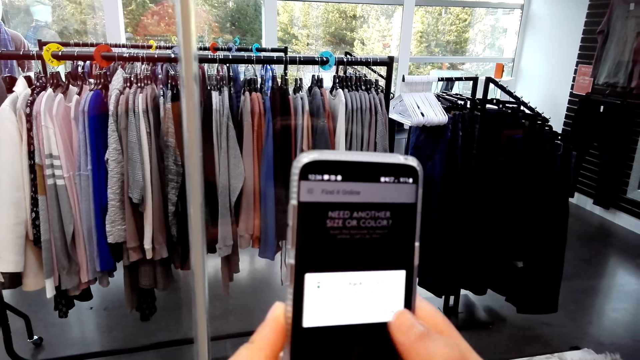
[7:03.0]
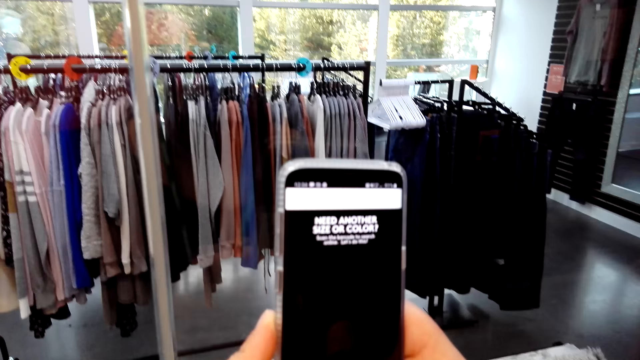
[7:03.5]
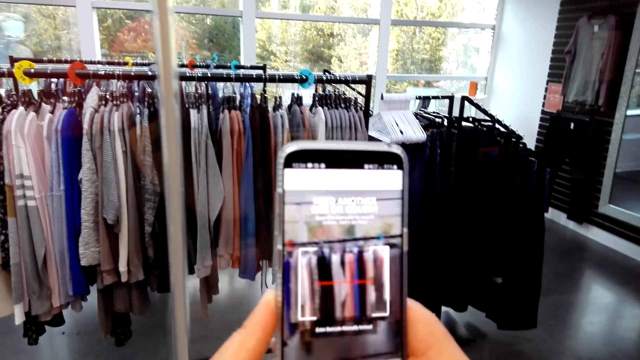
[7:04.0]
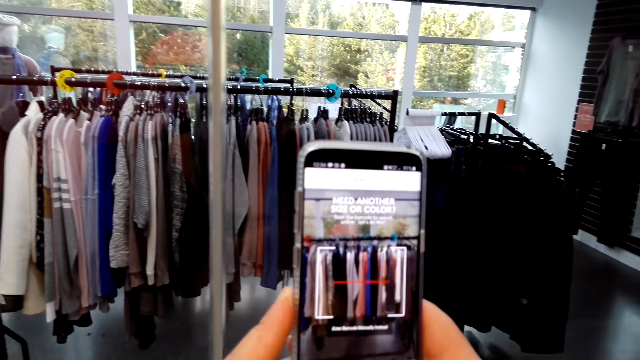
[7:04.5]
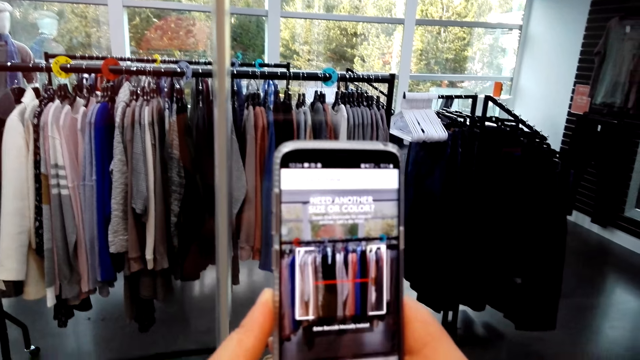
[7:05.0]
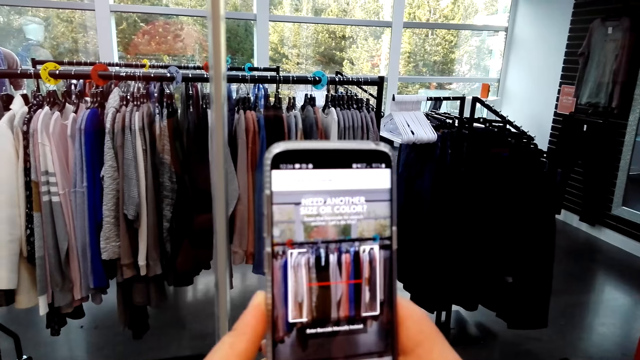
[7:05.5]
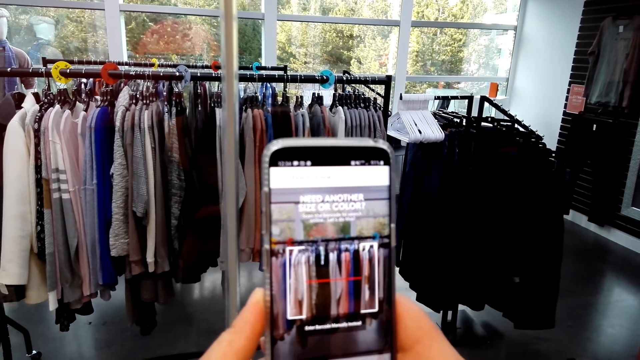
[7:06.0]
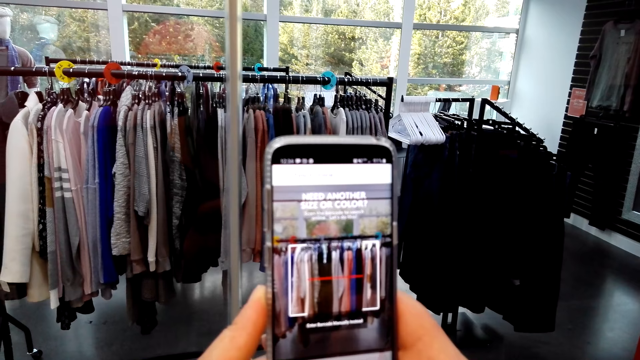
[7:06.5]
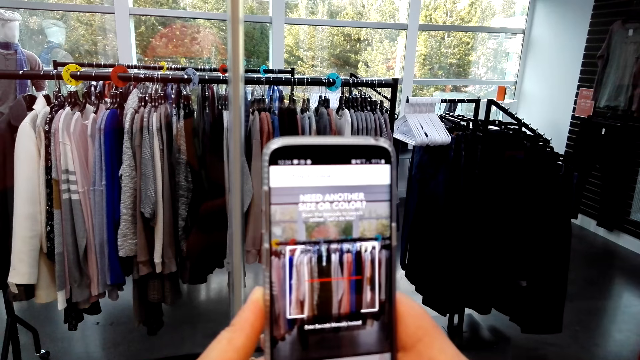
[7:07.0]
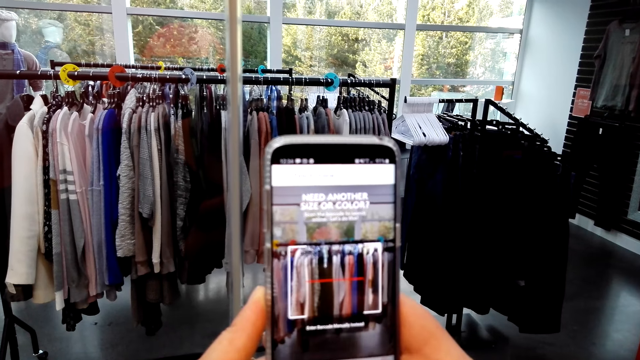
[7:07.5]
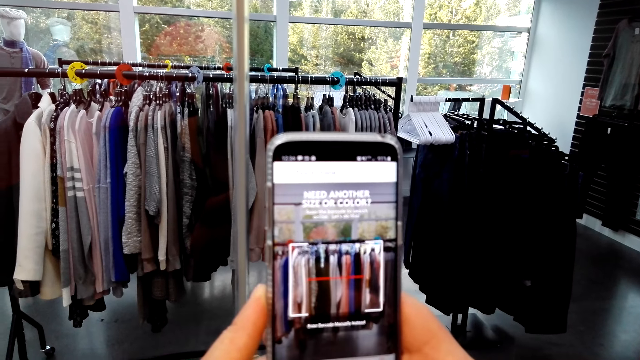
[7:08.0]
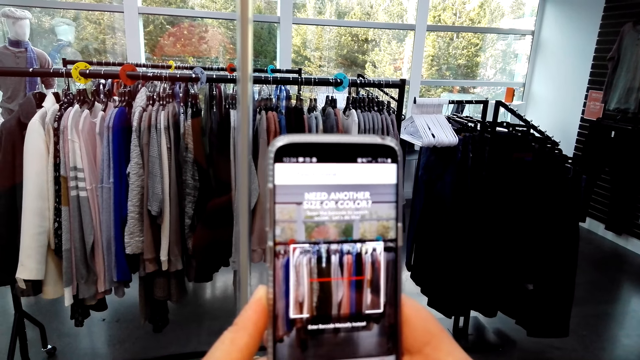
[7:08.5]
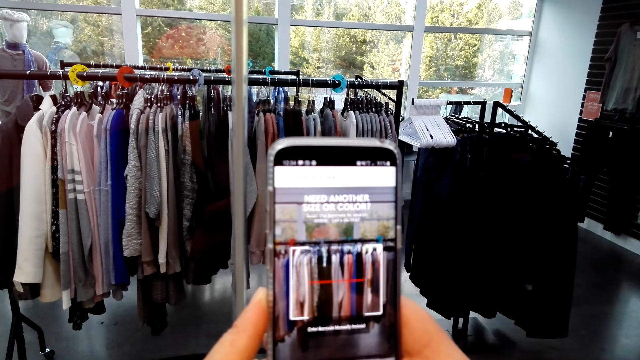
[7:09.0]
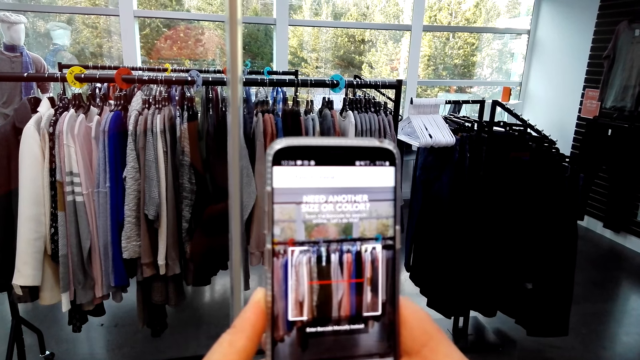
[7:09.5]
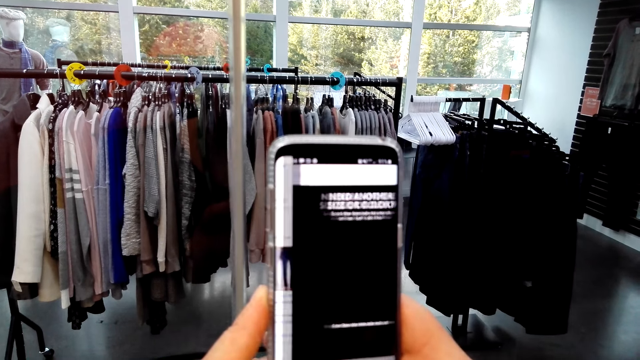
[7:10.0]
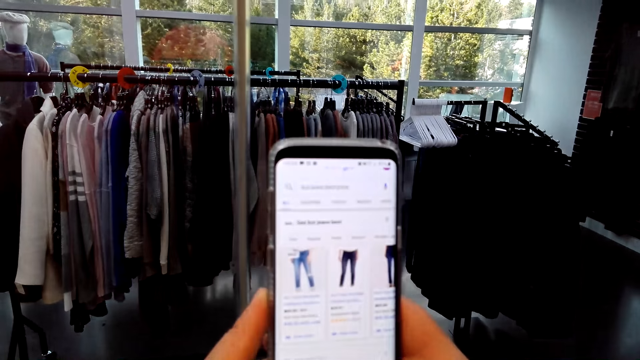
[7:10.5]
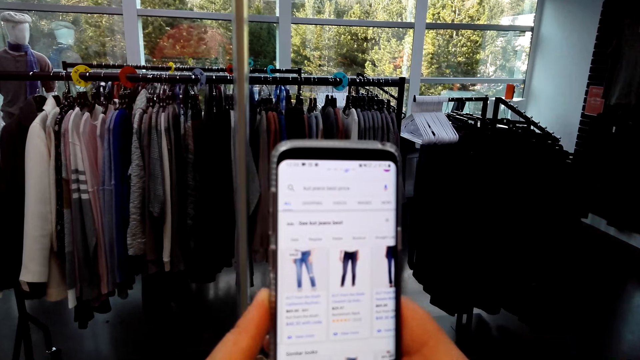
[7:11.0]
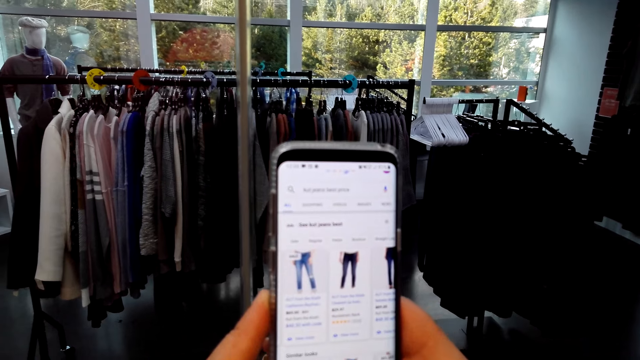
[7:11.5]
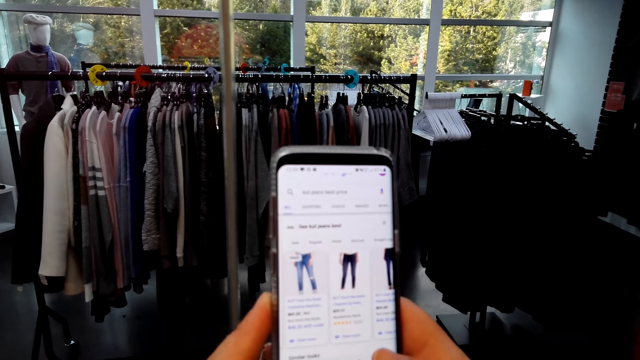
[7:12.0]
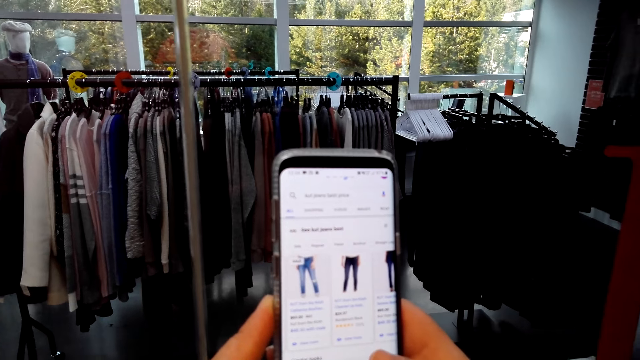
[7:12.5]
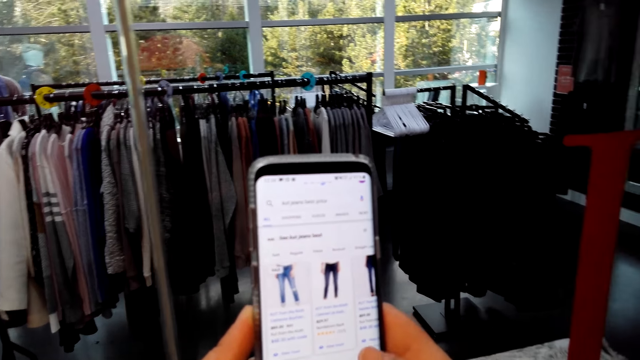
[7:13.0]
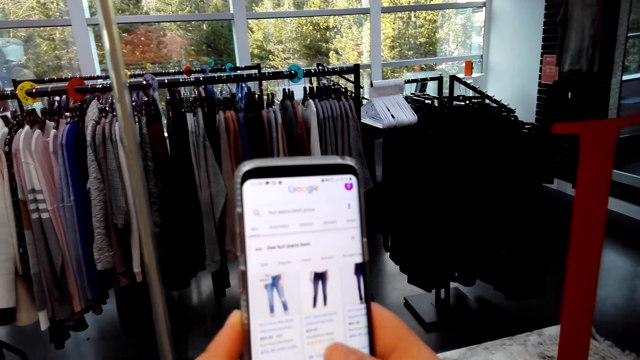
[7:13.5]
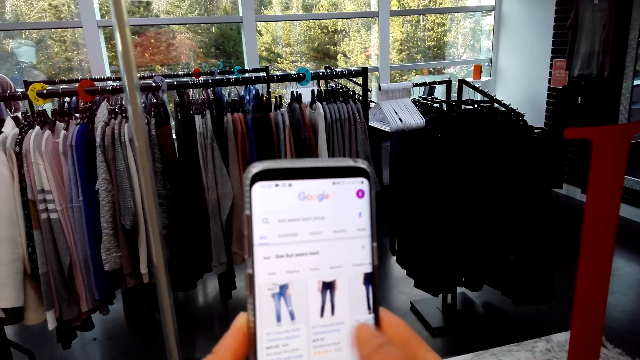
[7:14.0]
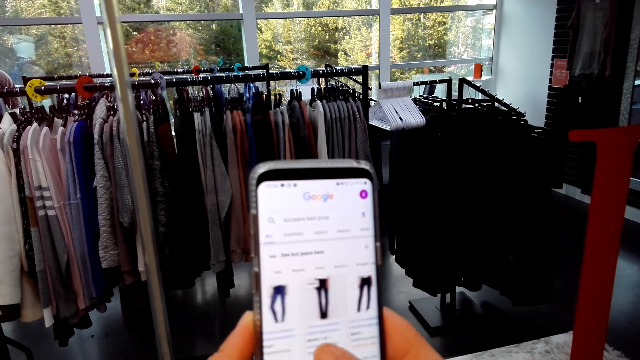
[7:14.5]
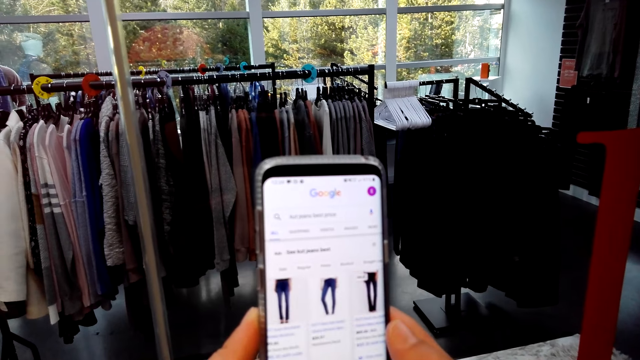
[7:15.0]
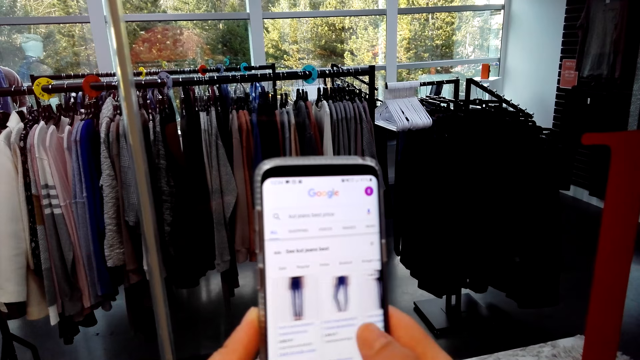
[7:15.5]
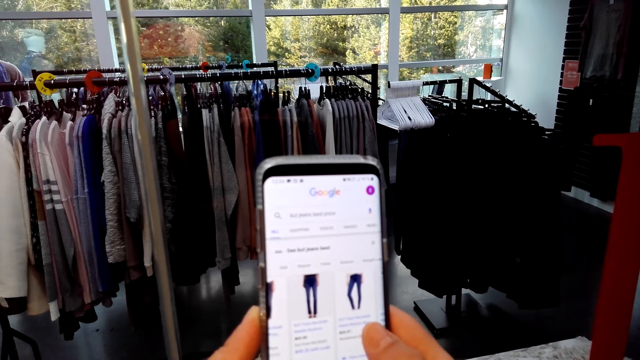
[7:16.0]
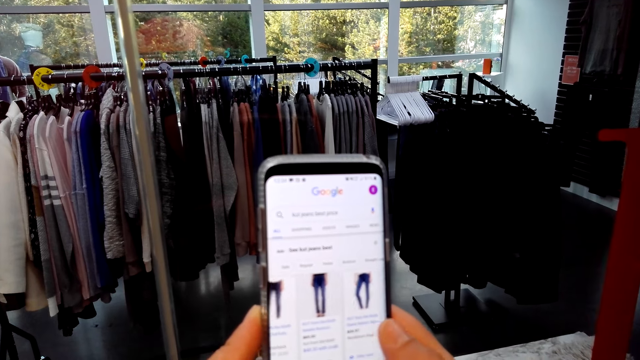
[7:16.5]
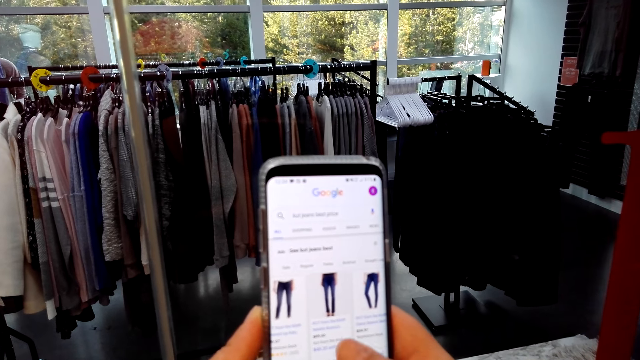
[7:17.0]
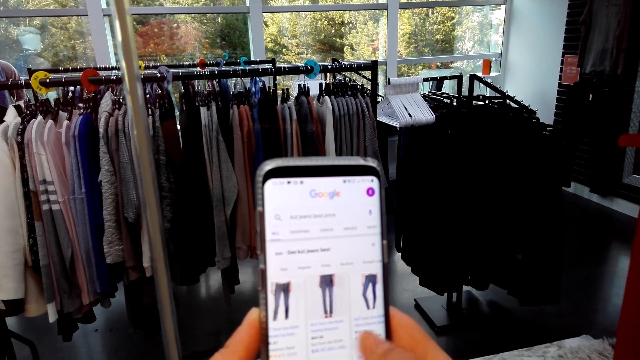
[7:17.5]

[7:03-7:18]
The camera wearer takes a picture of the clothes. They look at the phone pictures. They browse the phone.

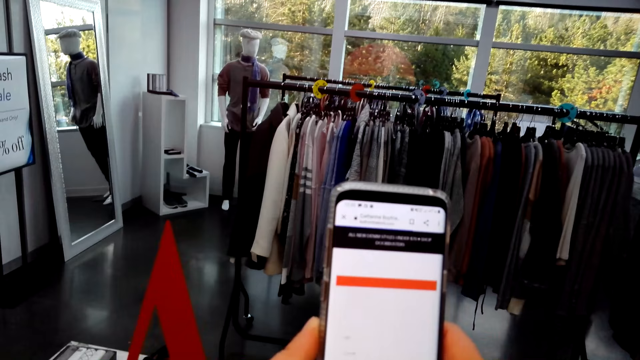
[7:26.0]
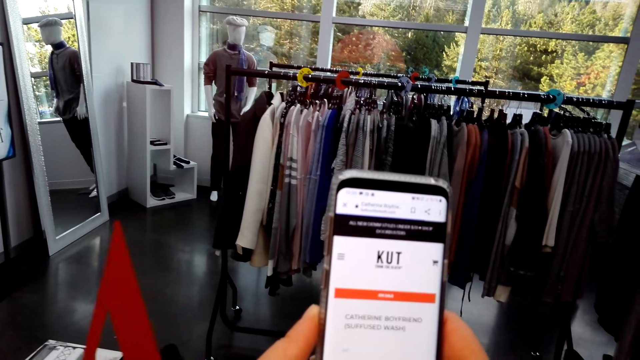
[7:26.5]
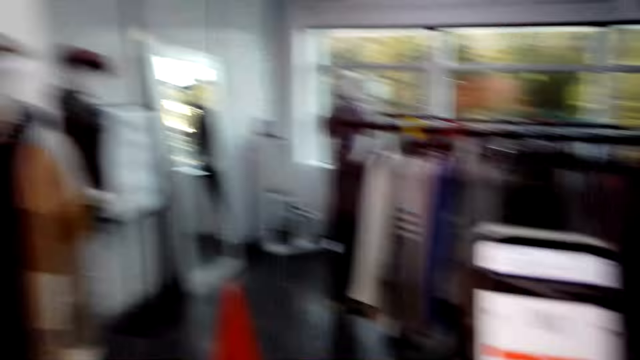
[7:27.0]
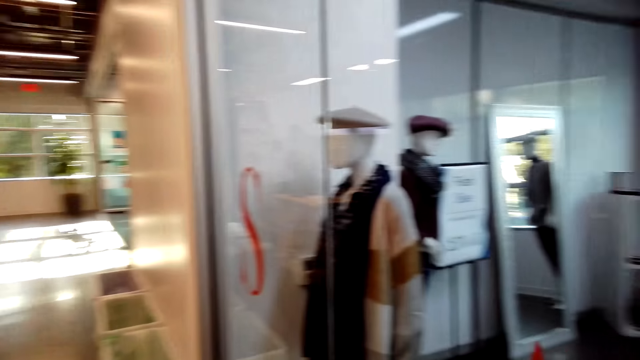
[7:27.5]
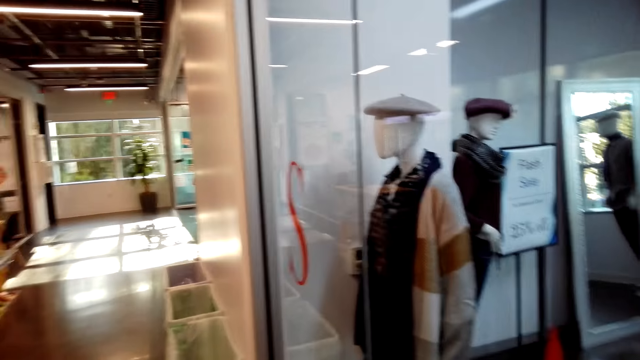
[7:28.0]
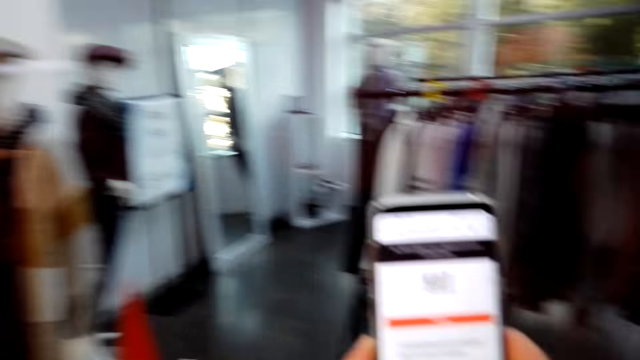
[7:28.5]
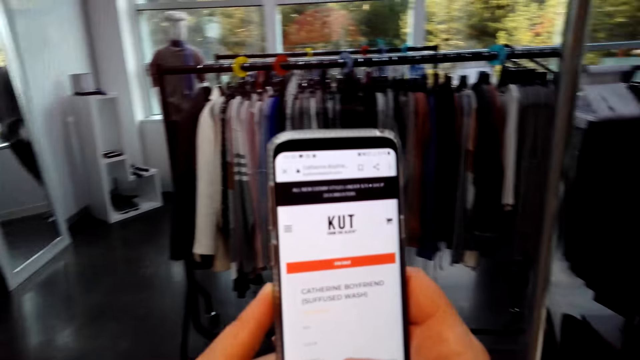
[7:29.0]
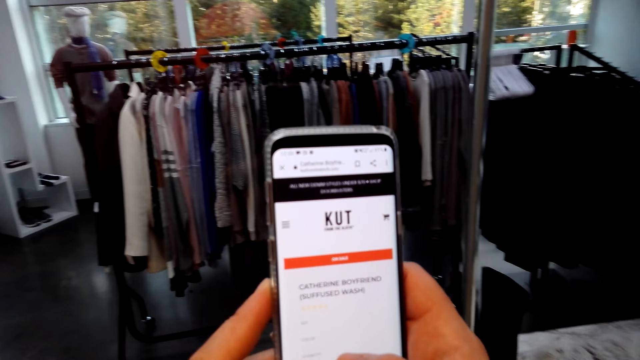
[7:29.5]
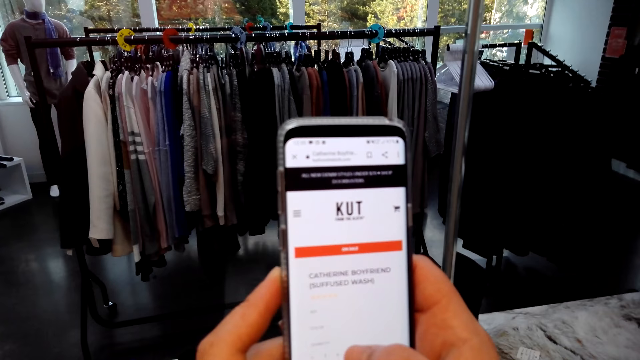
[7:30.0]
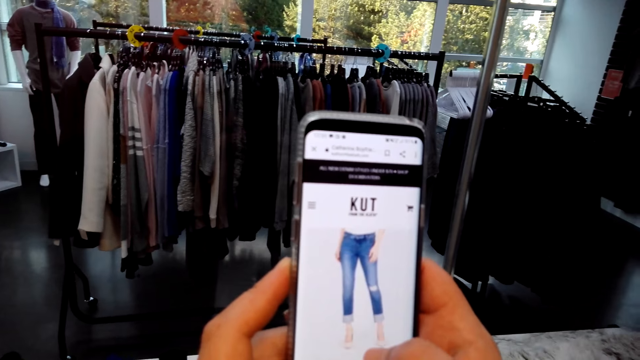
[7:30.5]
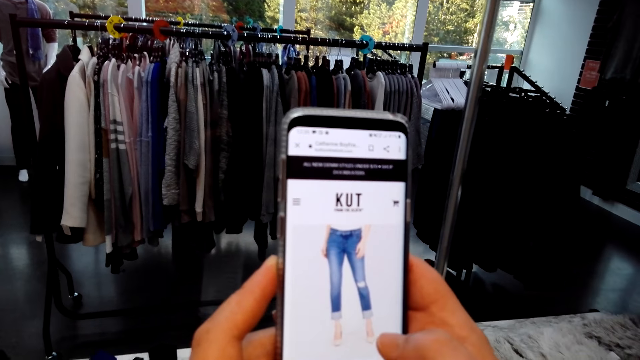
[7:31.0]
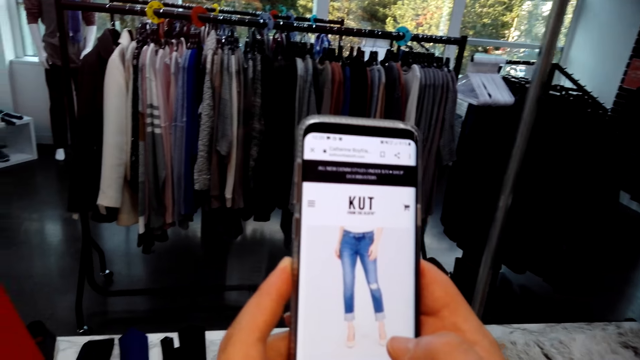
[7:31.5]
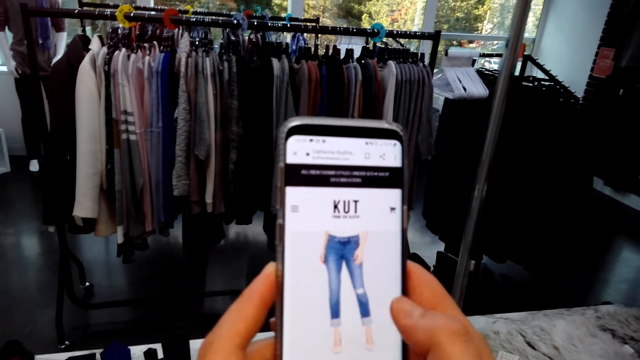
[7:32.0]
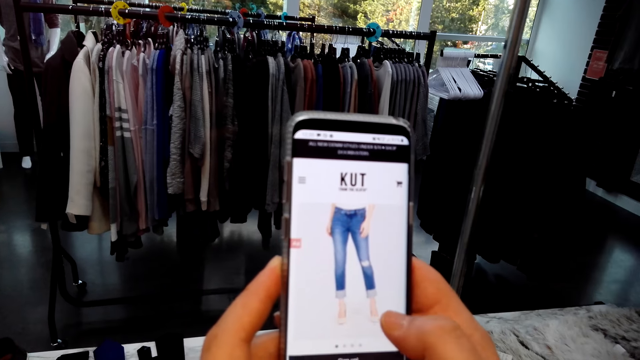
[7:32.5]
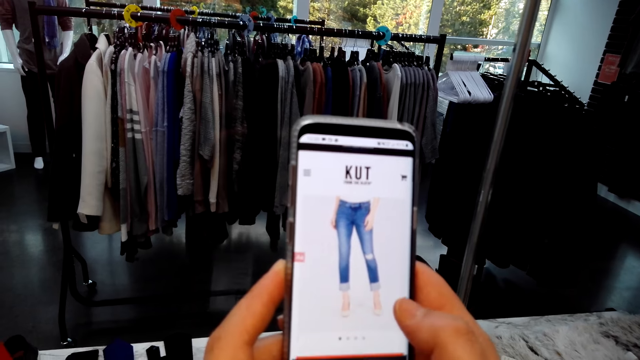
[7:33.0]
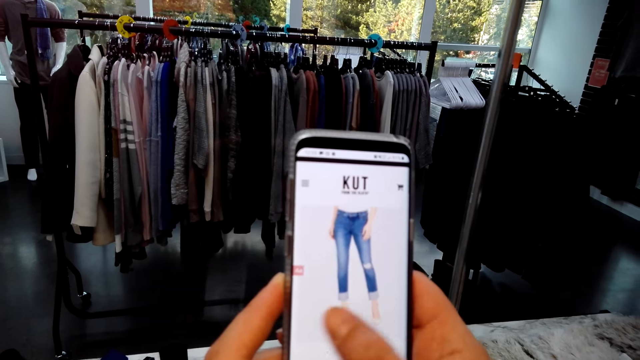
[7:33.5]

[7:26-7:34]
The camera wearer looks around. They turn around. They look at the phone pictures. They operate the phone.
